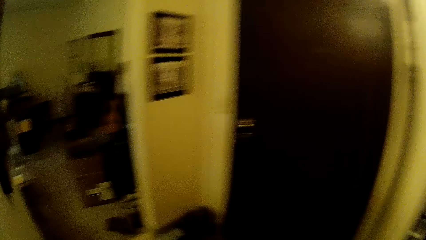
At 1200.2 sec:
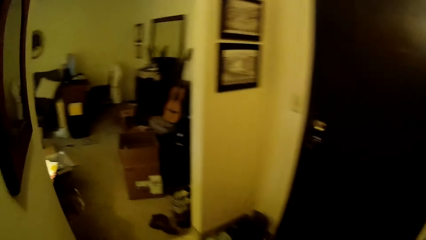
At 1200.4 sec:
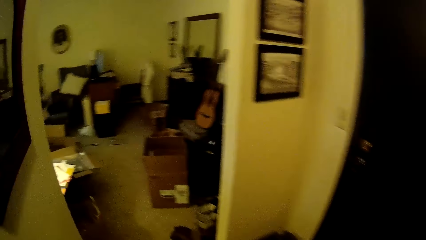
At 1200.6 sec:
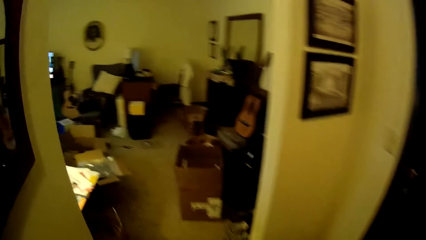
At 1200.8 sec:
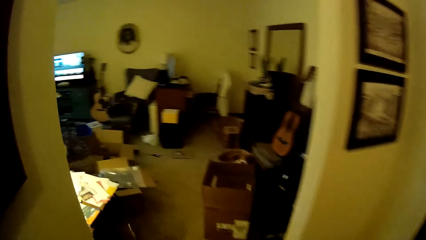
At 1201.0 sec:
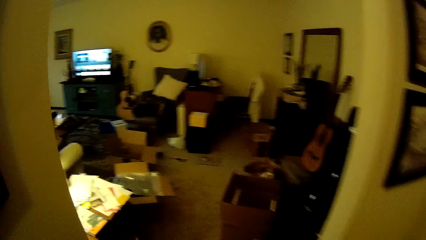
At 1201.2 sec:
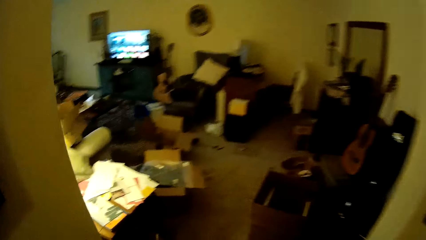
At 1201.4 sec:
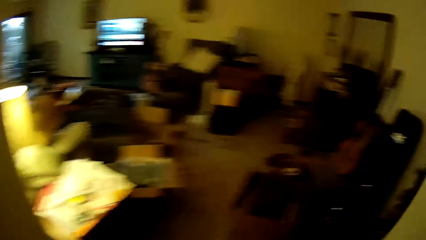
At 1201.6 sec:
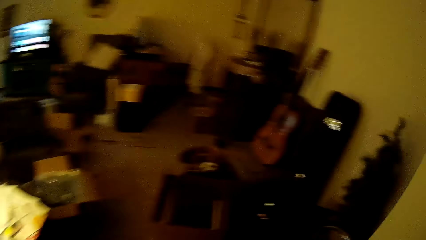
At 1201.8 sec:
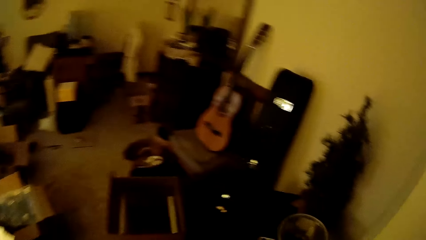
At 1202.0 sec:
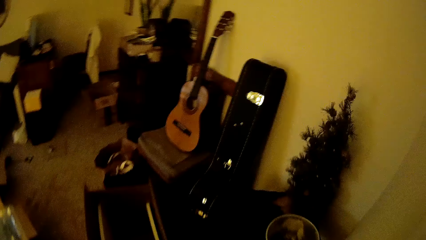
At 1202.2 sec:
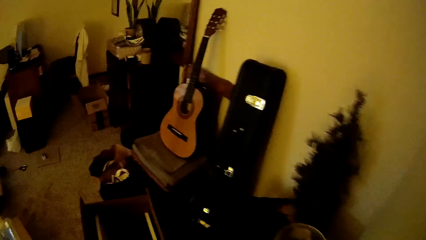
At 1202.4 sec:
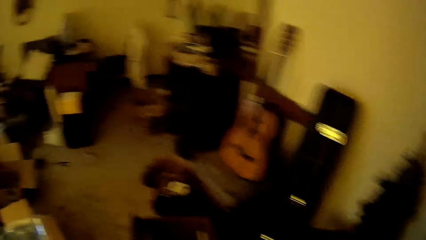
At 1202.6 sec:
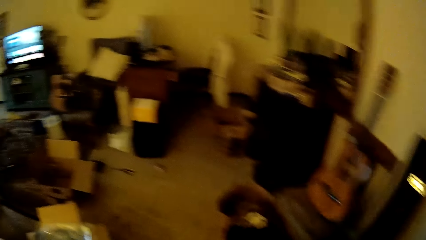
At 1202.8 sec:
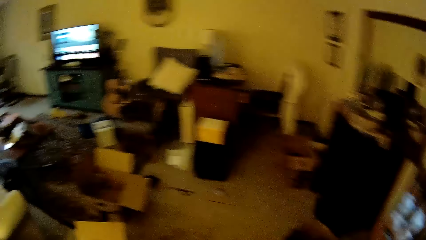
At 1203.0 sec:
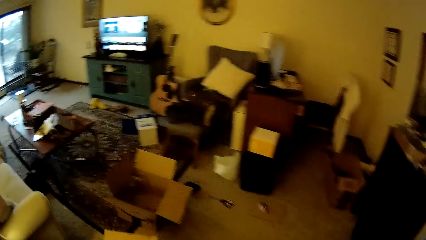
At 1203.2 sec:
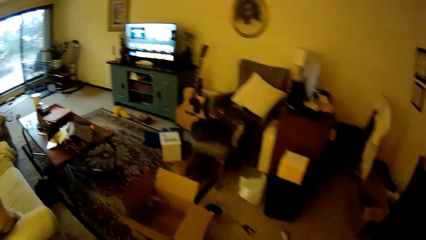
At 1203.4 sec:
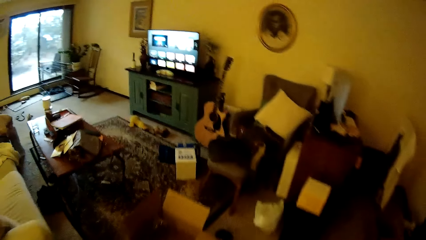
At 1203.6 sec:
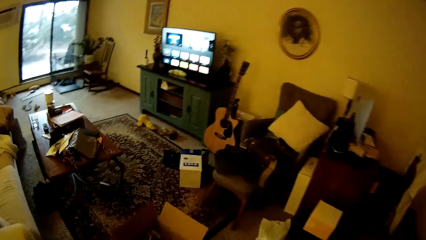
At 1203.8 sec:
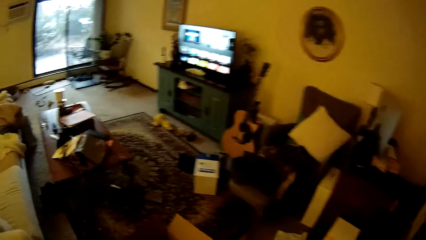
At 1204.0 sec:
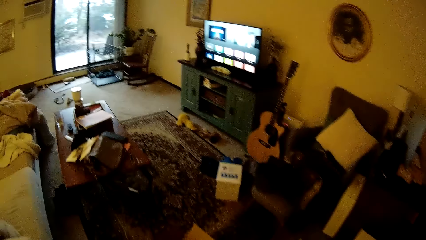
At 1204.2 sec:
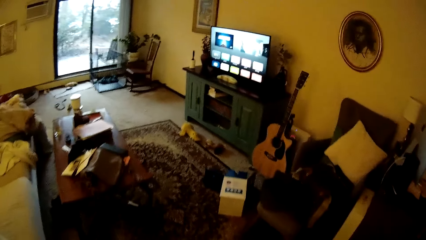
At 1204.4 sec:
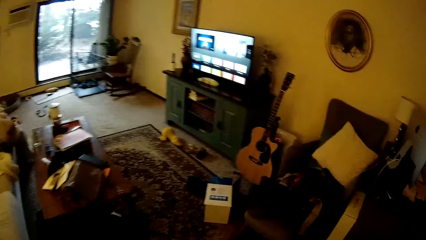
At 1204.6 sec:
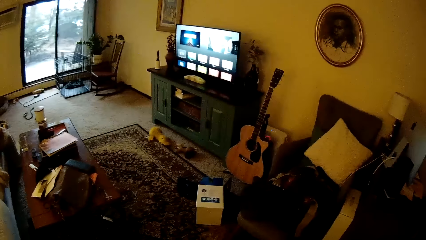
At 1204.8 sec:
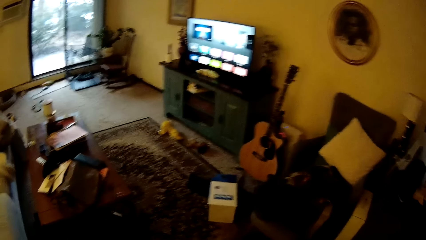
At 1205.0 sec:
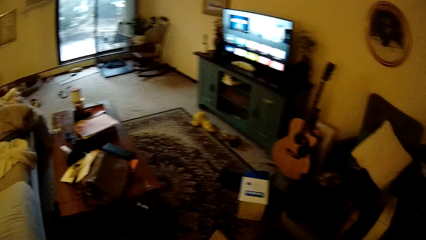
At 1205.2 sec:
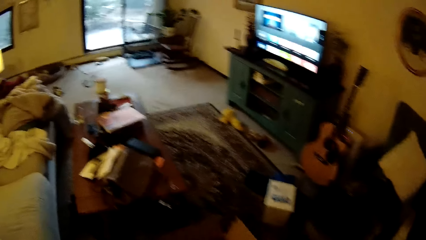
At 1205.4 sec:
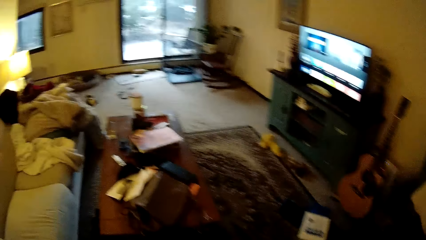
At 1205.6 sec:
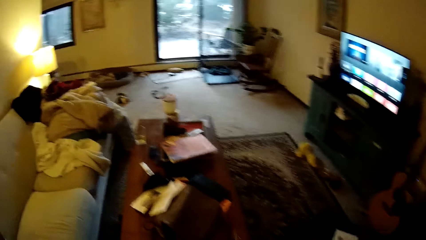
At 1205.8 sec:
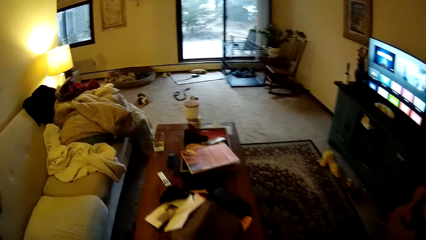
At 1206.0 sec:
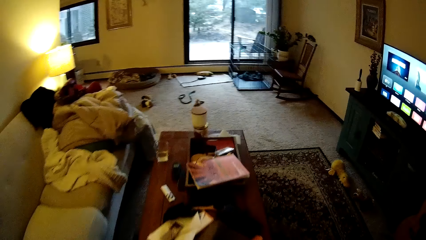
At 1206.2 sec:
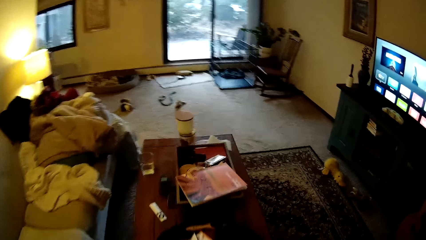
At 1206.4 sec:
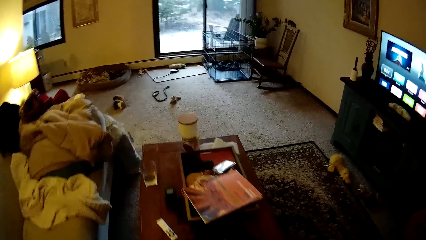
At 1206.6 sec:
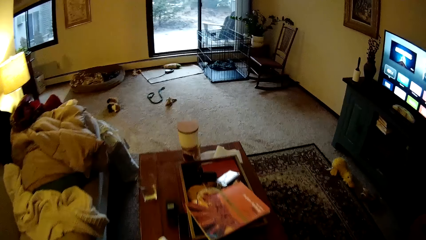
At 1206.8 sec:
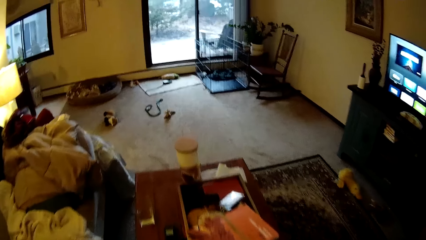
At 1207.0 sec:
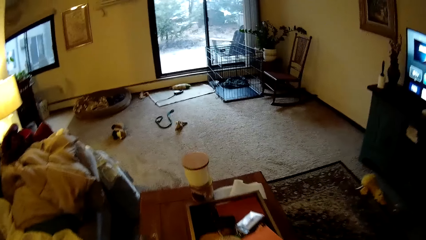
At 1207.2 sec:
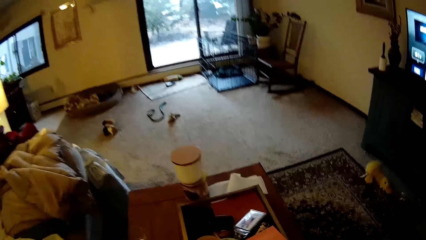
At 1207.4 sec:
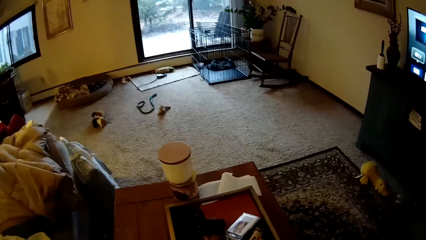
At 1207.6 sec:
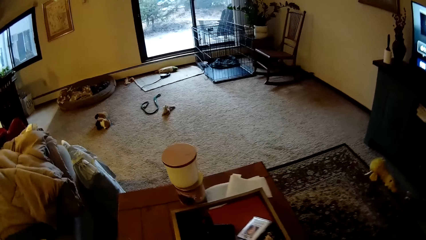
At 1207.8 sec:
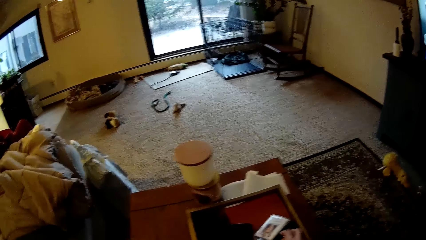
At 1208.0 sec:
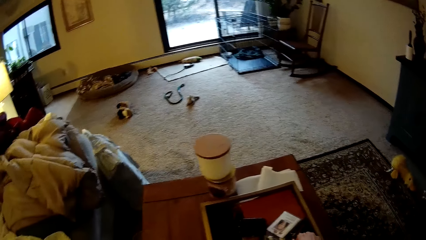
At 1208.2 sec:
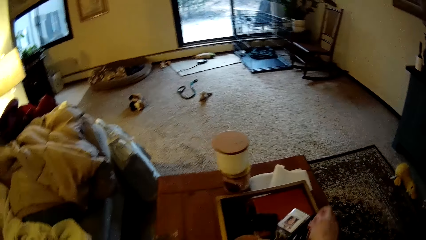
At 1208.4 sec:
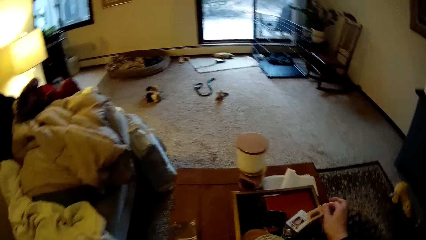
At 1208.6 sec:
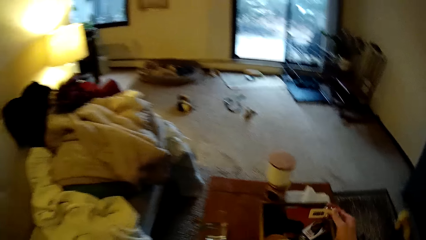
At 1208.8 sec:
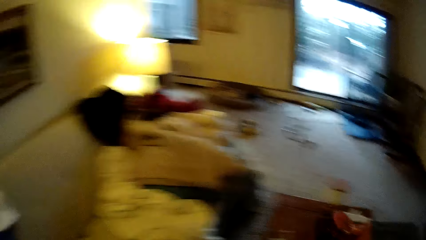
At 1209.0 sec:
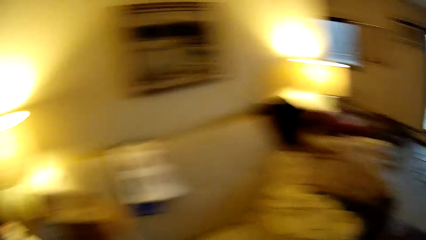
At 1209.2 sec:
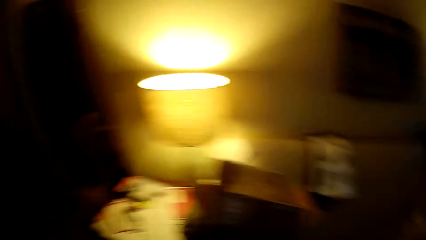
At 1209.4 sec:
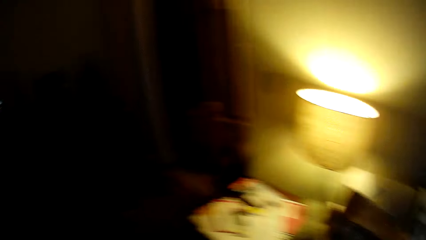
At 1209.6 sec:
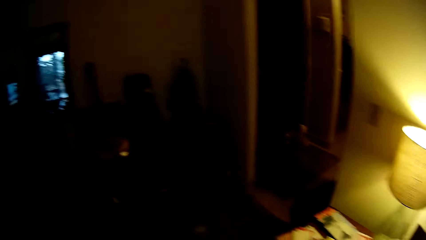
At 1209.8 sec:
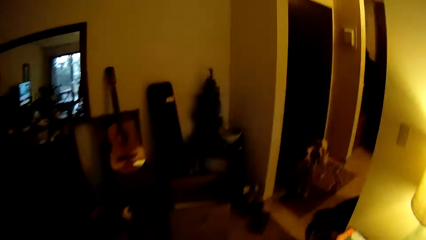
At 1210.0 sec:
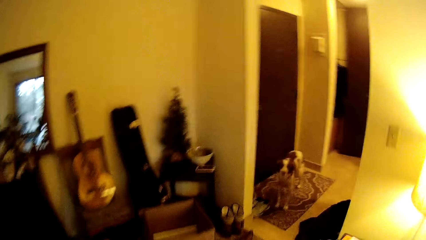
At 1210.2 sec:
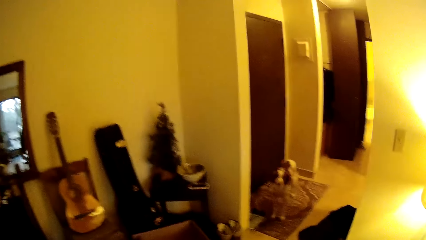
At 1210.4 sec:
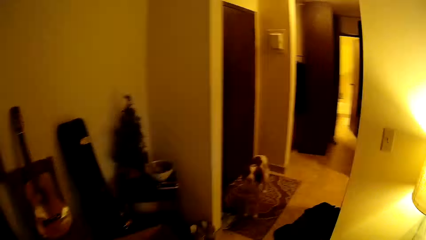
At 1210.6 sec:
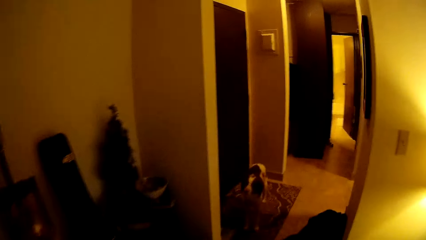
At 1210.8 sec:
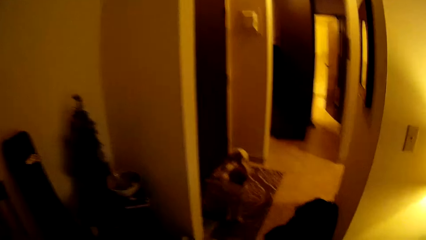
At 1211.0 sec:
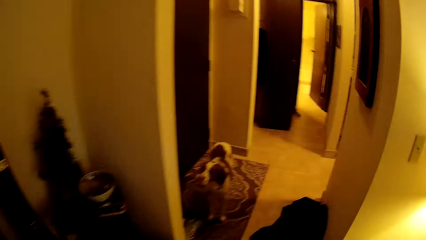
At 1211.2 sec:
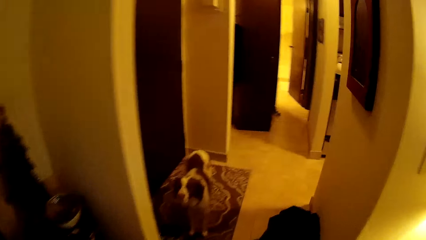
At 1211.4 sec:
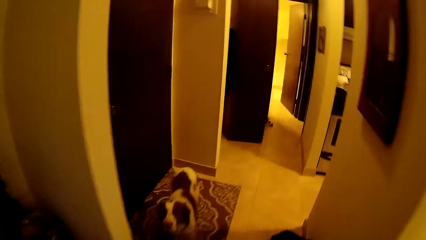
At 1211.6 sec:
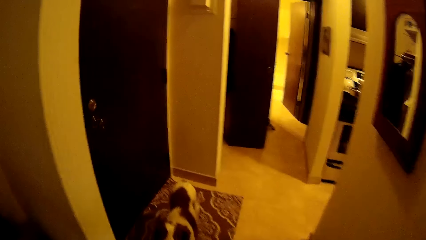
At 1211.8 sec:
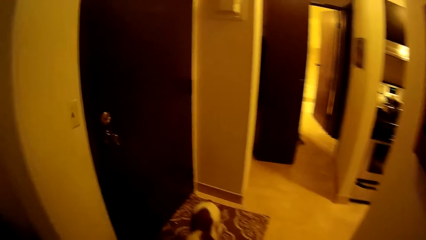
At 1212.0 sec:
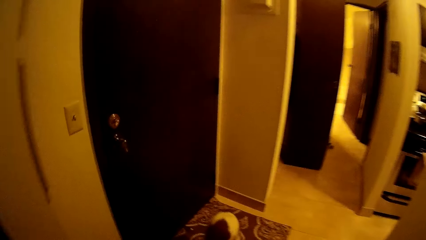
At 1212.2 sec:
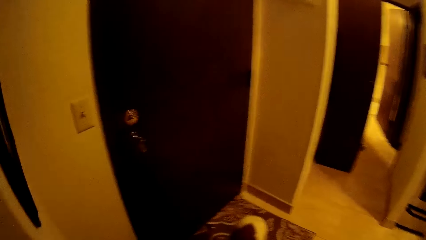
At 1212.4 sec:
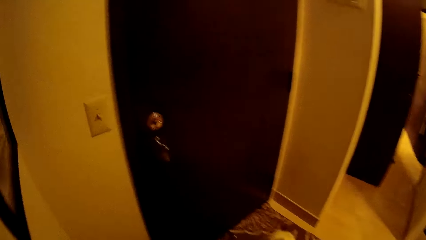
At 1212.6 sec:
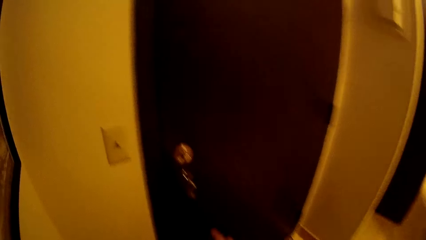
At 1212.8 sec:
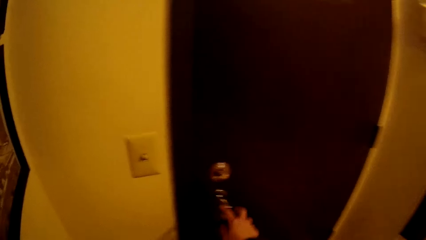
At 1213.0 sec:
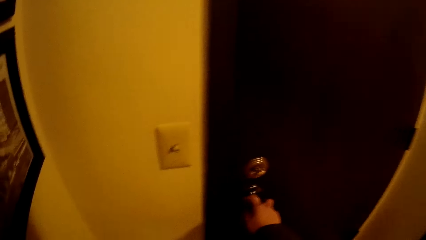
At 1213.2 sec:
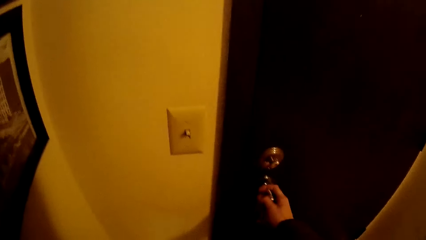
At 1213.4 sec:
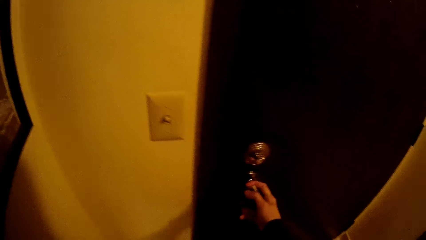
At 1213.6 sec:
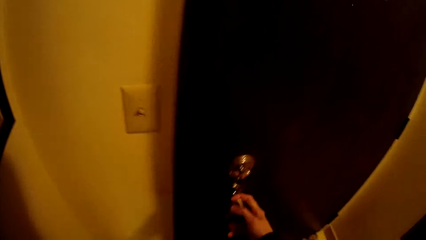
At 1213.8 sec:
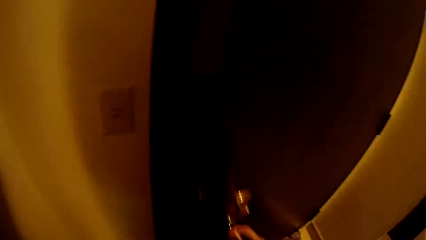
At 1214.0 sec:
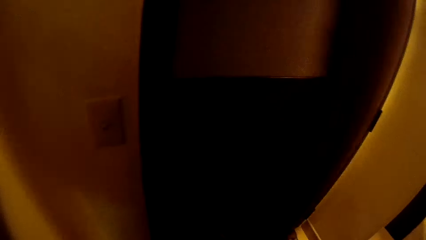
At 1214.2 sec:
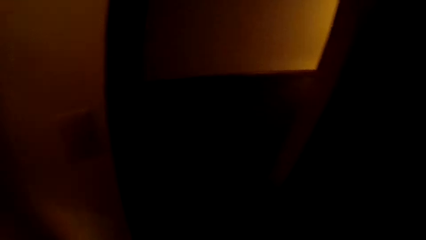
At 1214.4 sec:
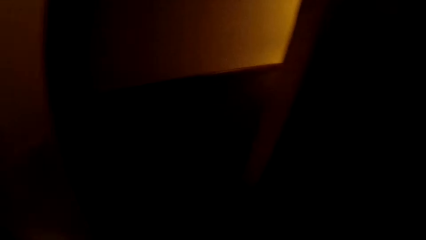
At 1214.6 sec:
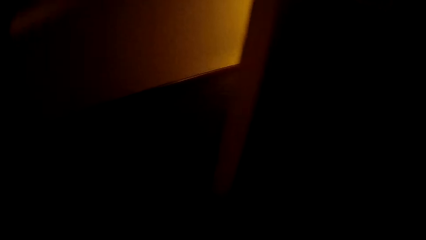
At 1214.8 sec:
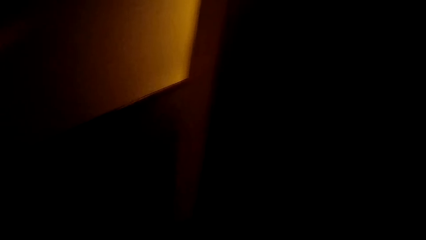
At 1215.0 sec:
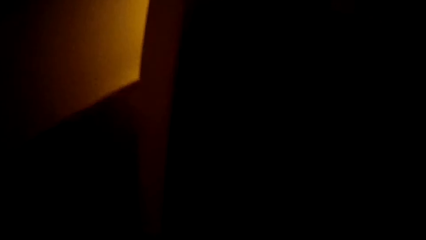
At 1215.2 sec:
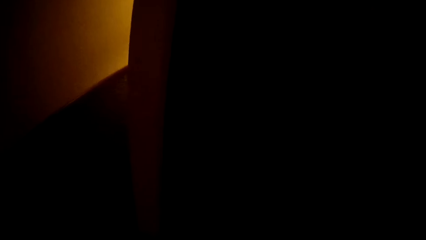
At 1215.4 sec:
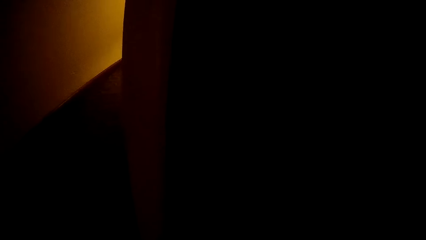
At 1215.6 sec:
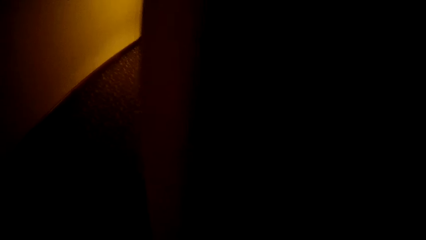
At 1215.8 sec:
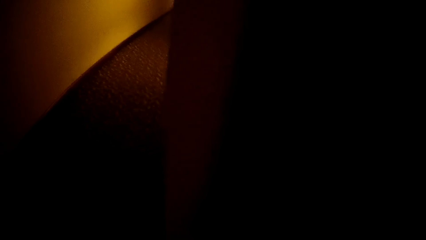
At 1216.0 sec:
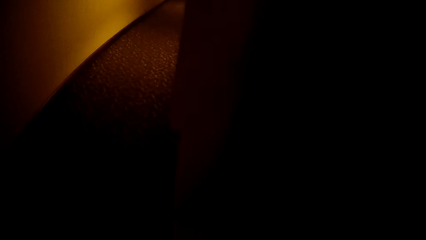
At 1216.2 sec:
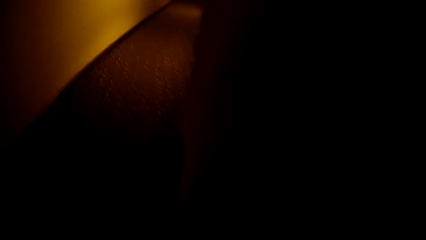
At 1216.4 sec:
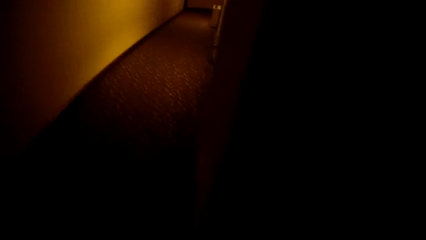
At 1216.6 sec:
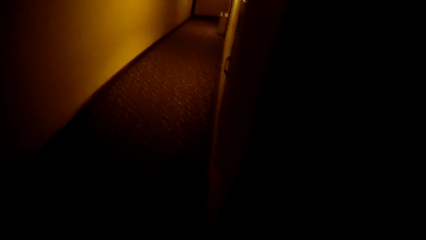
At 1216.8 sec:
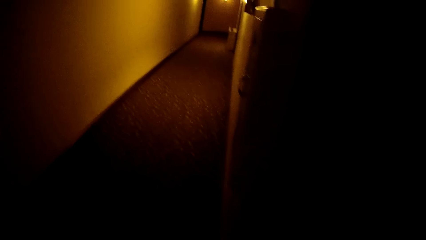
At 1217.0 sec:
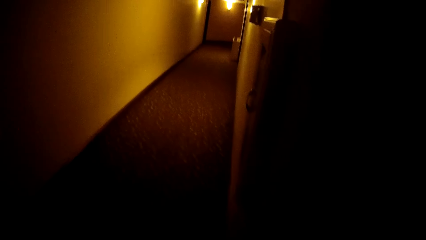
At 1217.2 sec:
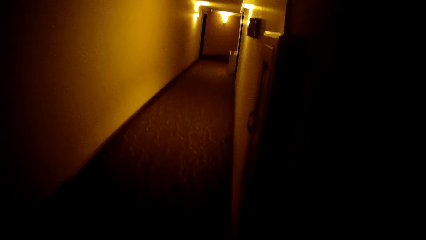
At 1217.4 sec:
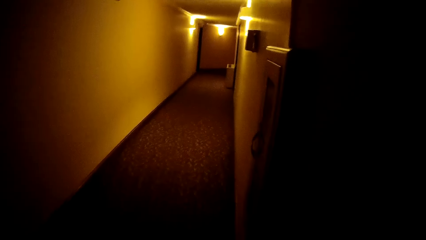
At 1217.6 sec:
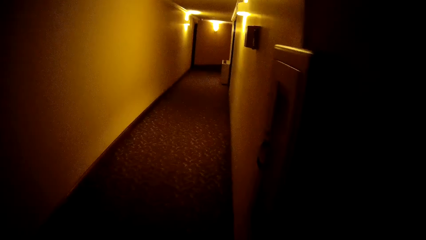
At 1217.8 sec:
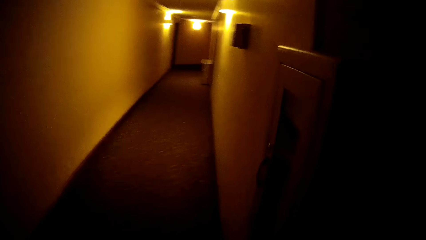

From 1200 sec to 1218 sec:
The camera wearer walks into the sitting room. He picks a bunch of keys from a table with his right hand. He opens a door with his right hand. He walks into the hallway.
